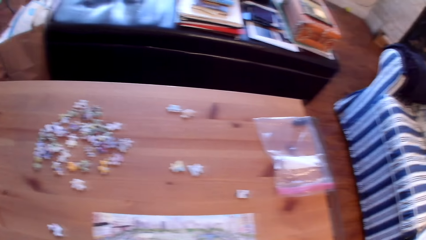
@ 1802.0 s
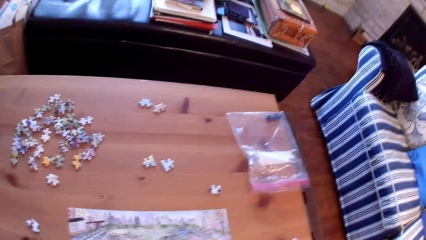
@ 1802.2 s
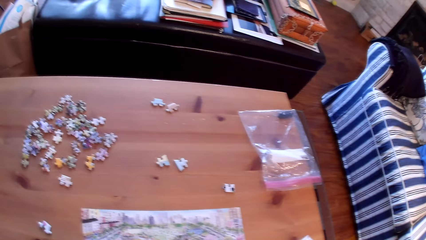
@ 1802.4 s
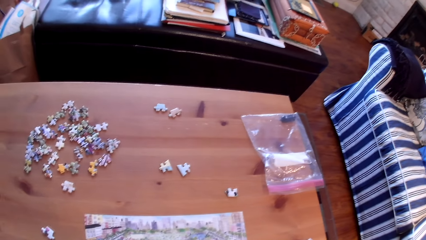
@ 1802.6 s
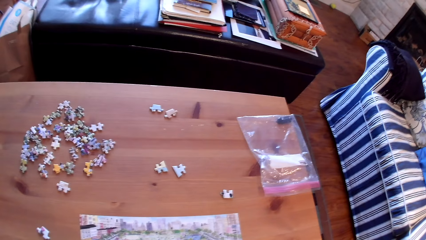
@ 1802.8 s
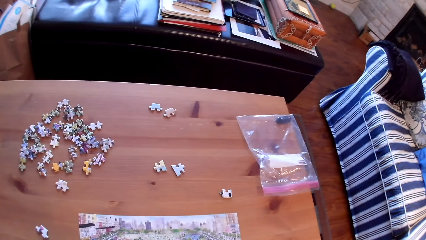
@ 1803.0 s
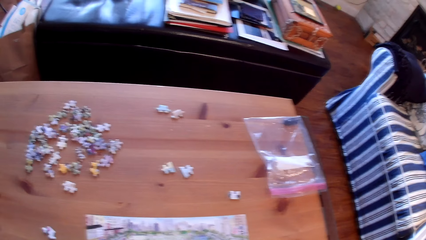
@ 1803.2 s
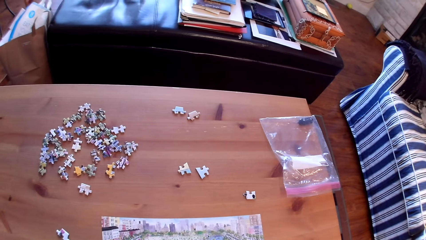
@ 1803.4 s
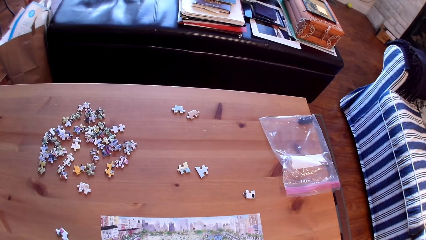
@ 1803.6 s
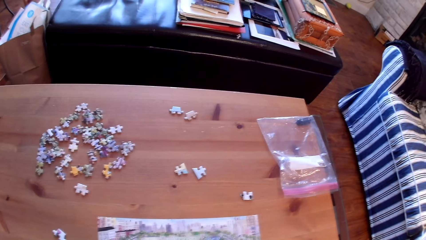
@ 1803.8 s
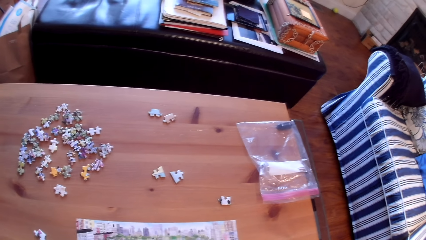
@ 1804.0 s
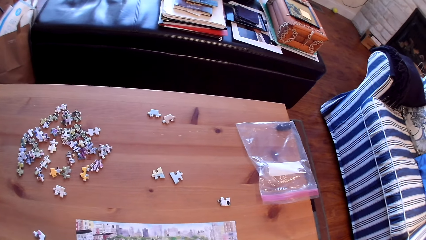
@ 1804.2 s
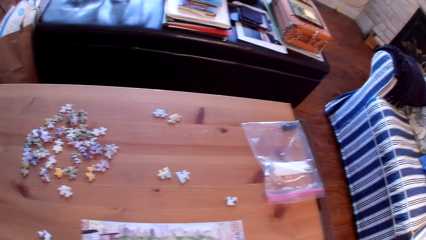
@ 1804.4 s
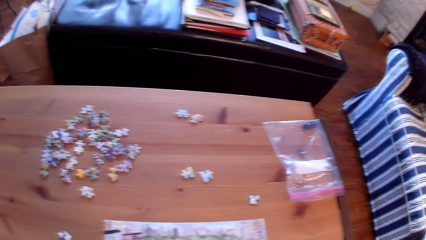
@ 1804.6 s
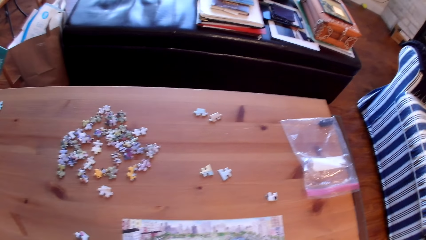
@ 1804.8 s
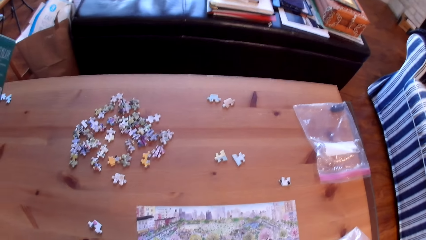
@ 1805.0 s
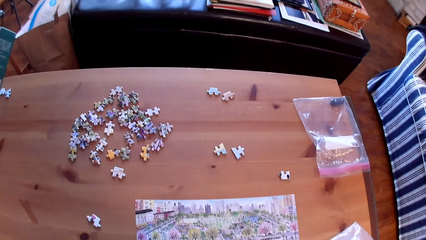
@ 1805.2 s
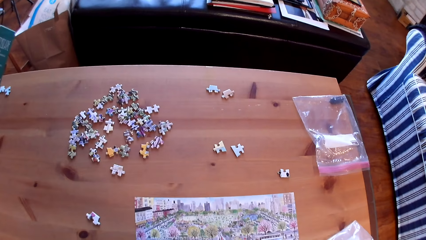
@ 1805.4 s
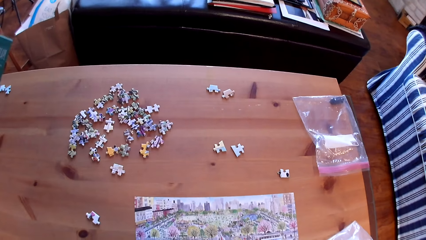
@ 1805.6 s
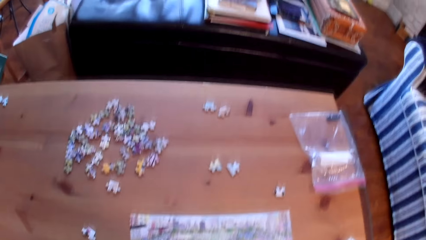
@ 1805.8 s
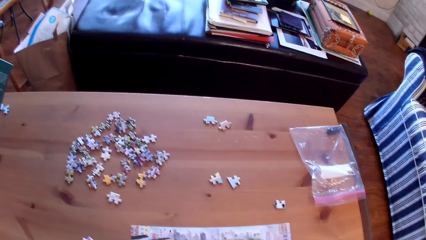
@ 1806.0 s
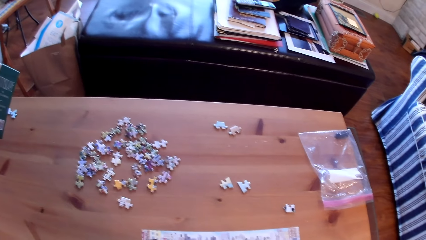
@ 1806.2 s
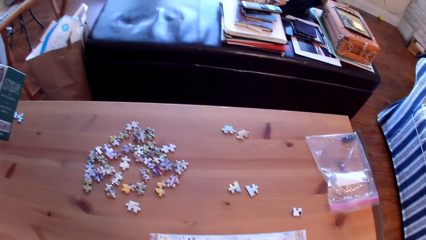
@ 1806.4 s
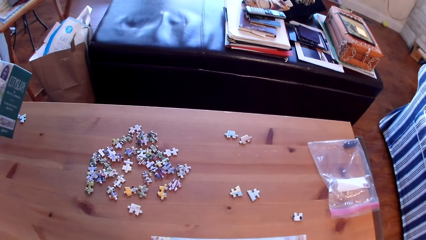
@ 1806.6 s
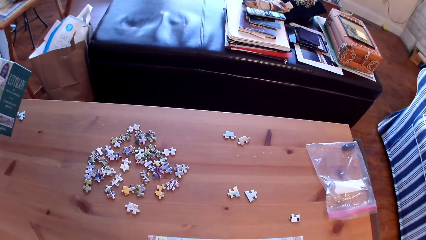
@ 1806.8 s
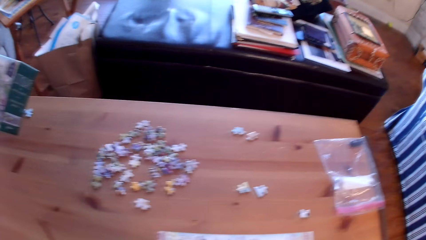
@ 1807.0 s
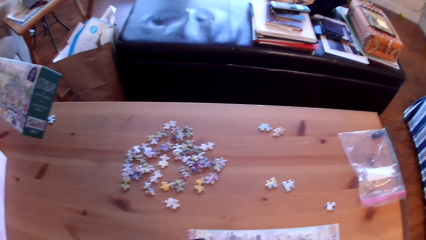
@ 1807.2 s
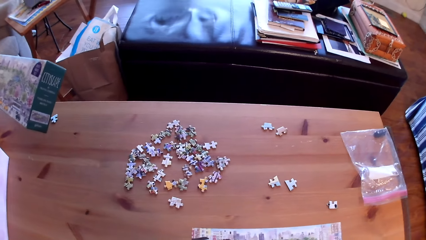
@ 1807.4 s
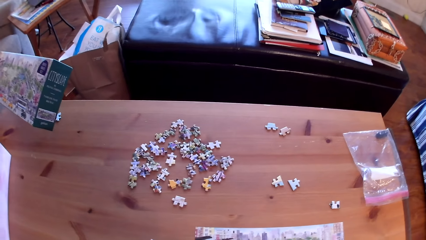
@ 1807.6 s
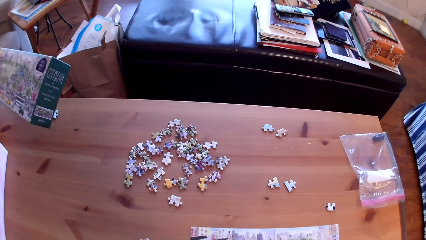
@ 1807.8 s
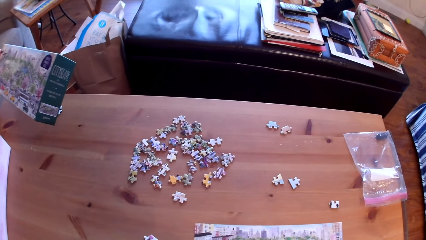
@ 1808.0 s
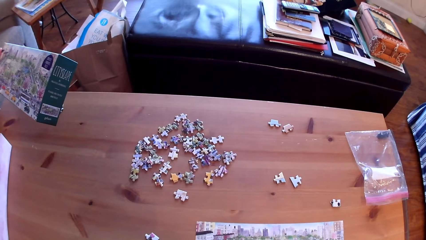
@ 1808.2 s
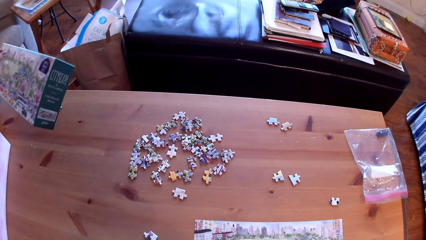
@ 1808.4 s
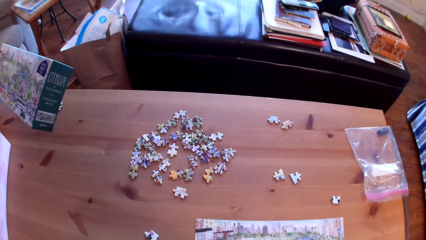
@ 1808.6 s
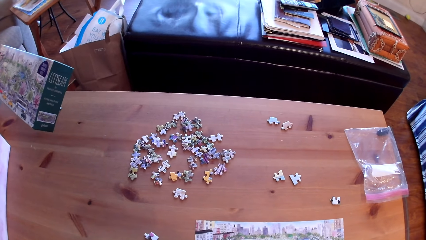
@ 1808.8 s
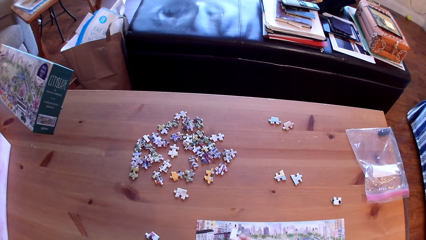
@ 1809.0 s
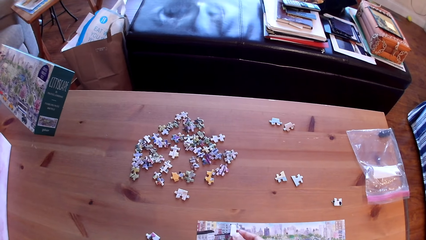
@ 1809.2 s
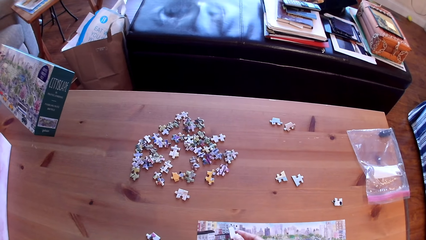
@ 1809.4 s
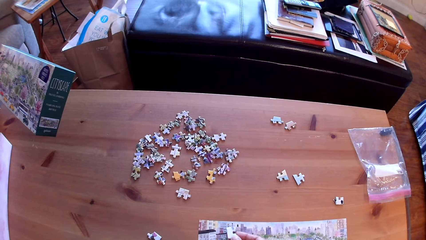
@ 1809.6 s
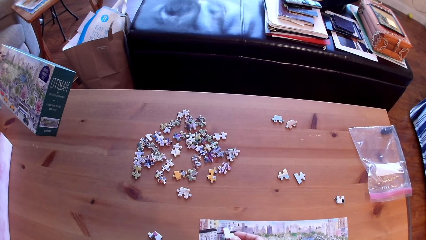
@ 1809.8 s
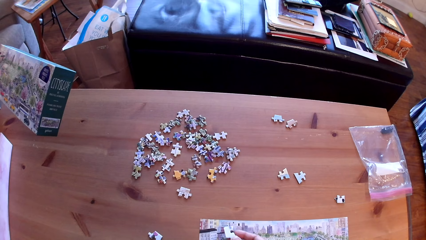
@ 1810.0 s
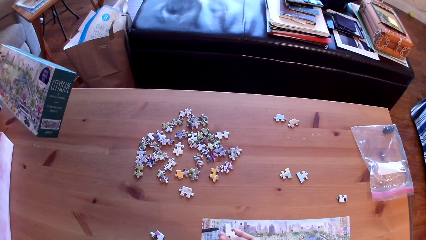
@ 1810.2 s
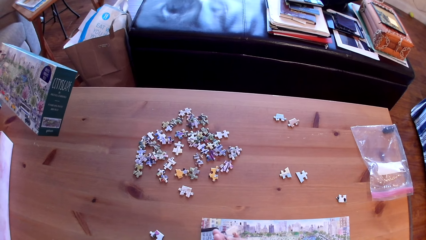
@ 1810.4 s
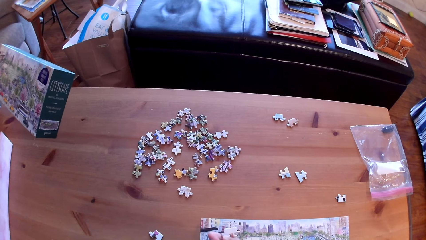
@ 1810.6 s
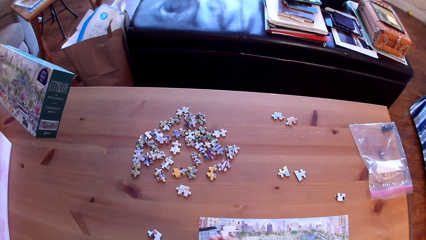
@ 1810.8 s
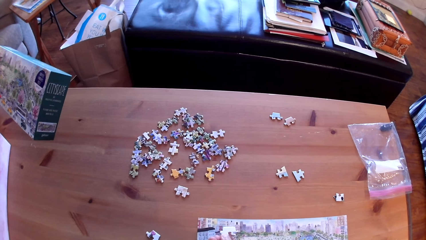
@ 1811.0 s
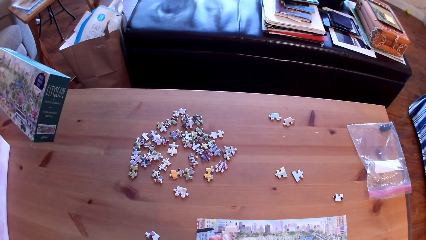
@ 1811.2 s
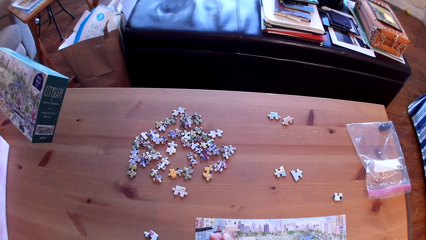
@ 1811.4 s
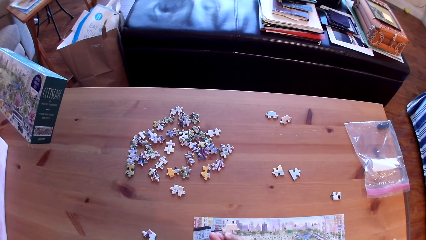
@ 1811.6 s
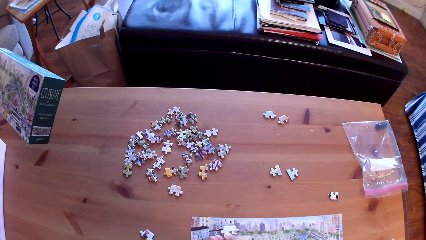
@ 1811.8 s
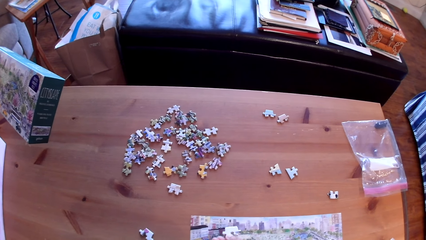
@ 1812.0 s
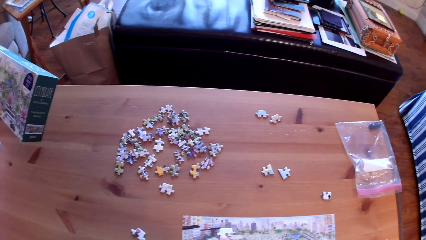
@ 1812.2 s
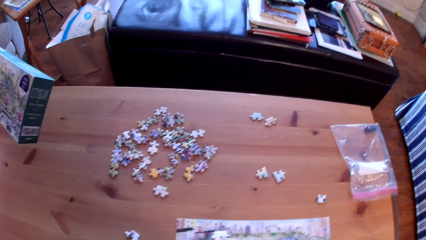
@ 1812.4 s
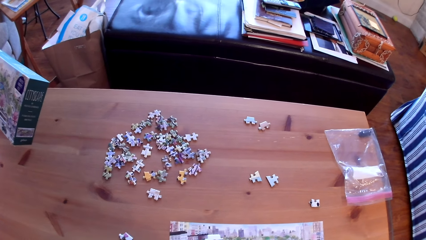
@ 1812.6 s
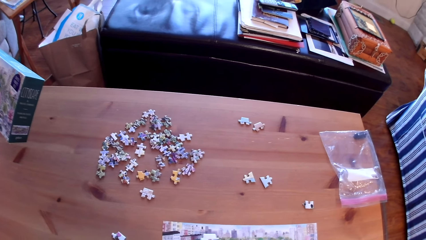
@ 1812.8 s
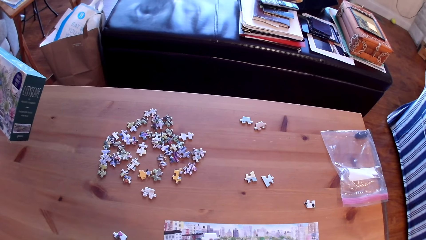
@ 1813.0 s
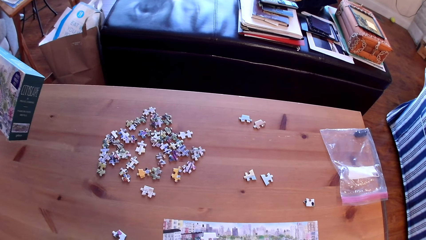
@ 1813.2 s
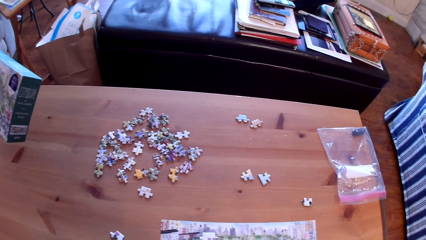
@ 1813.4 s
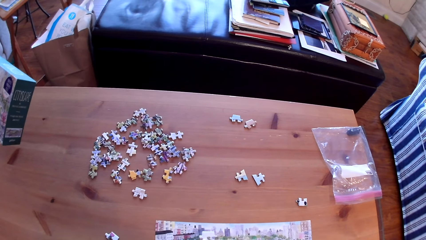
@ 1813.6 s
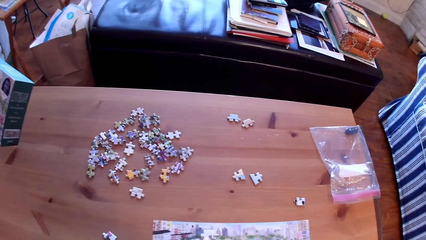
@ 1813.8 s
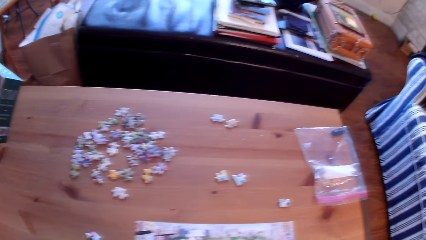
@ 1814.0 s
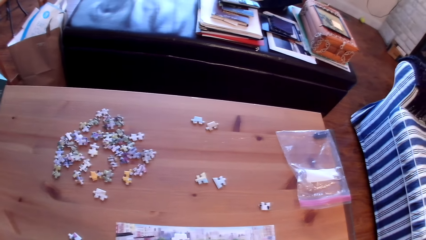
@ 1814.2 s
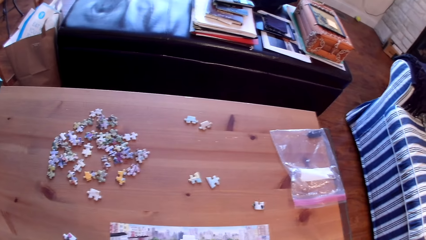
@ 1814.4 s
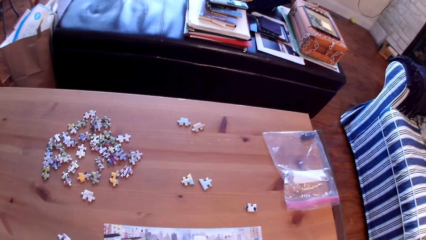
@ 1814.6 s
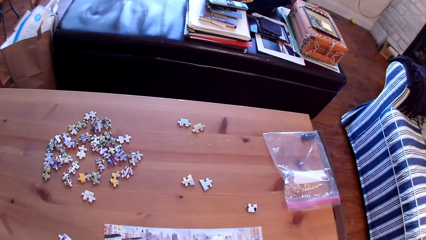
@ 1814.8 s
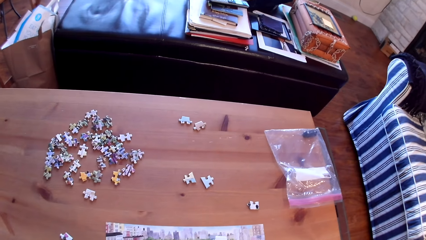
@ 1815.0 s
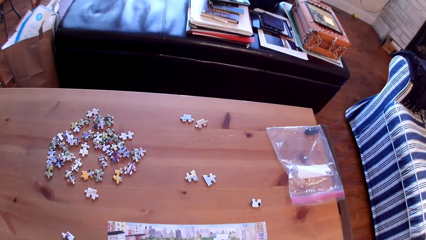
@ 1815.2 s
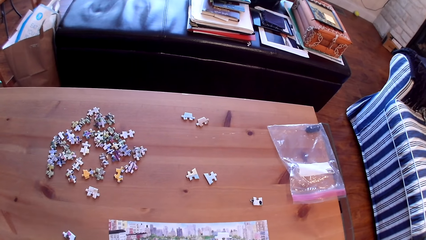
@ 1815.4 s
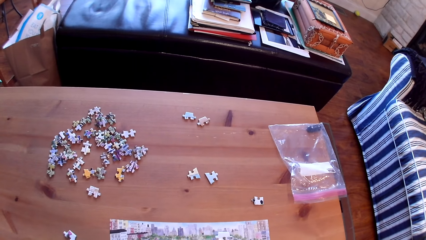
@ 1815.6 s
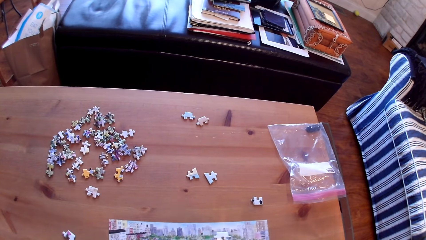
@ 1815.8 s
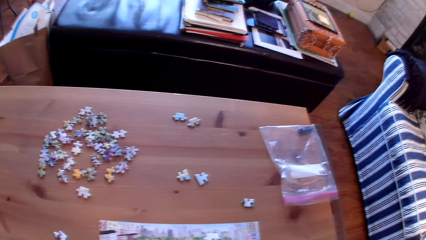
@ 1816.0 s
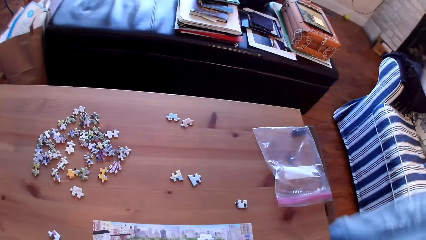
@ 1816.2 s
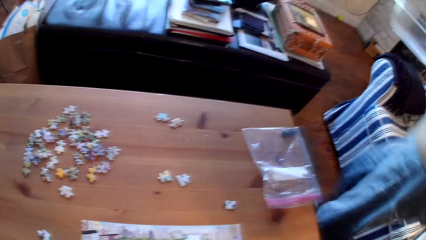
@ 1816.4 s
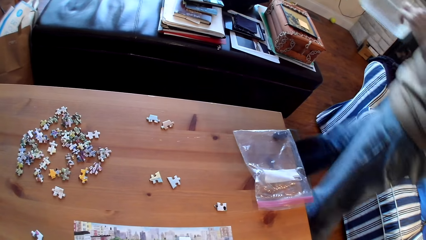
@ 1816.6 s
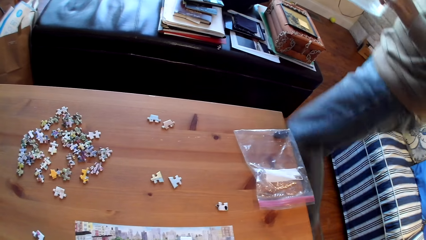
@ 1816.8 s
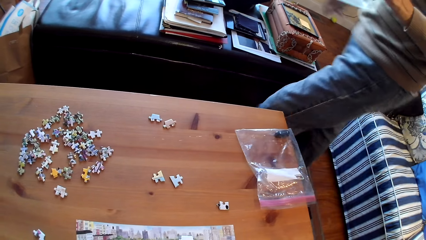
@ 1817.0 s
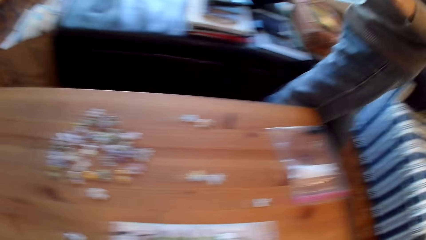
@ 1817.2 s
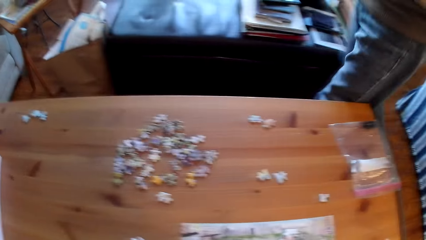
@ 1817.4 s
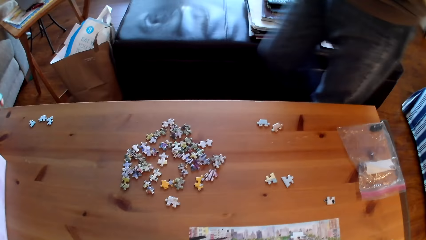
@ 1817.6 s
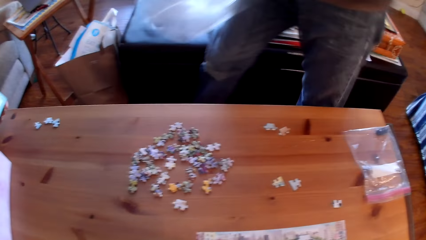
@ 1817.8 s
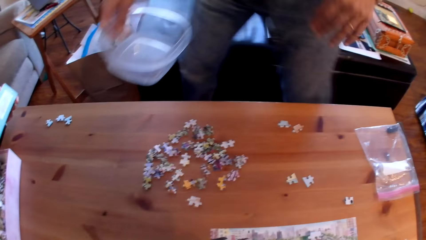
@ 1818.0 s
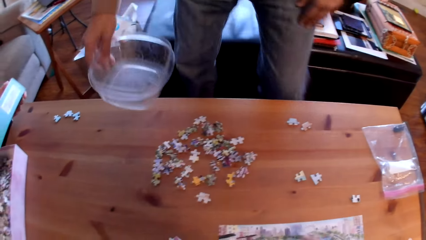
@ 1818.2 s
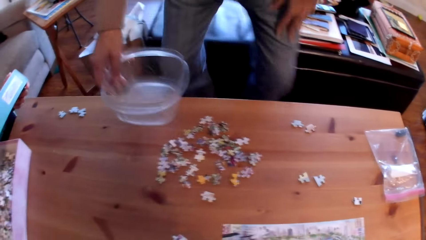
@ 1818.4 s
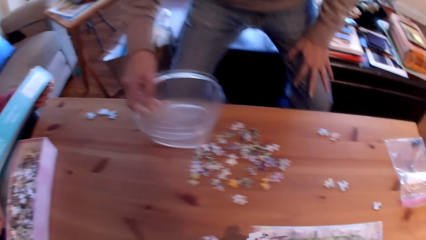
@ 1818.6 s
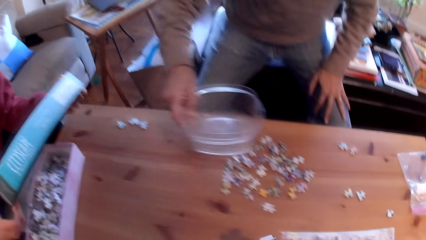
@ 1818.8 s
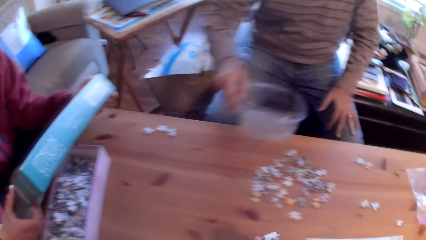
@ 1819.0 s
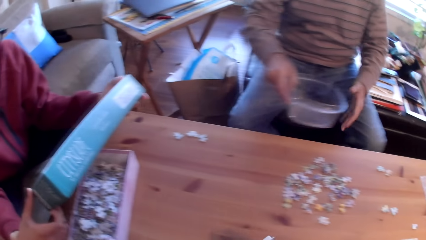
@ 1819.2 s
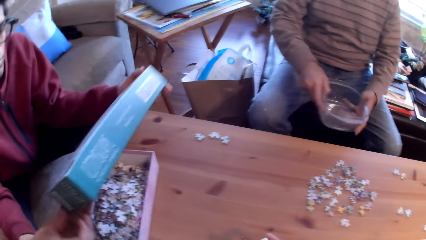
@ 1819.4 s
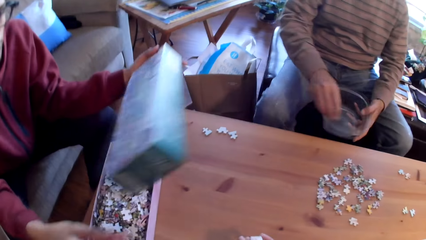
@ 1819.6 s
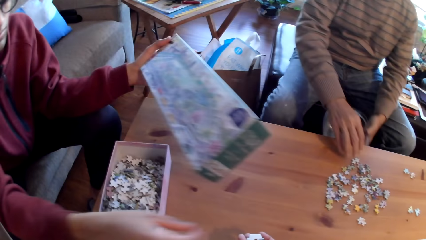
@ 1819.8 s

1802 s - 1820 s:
The camera wearer converses with a man. They look around the room. They converse with another man. The other man holds a box. The camera wearer converses with the other man. They look around the table. They converse with the other man. The first man walks around the room and holds a bowl. A man sits.
